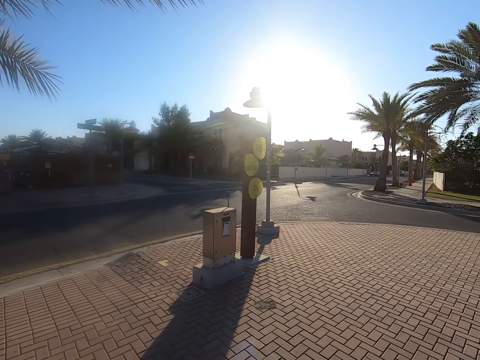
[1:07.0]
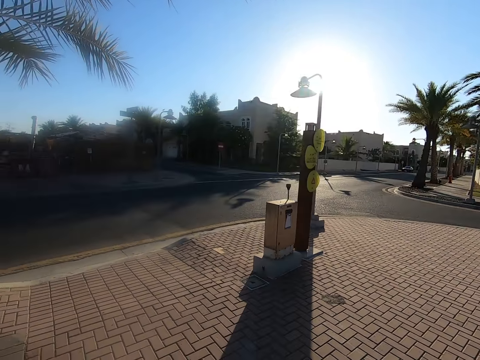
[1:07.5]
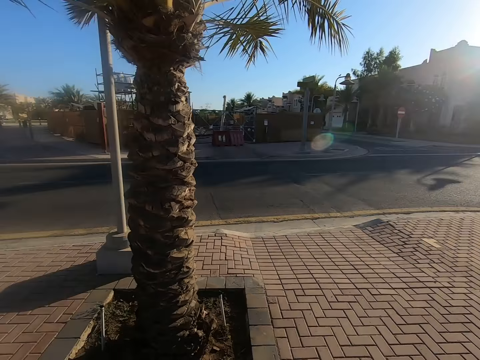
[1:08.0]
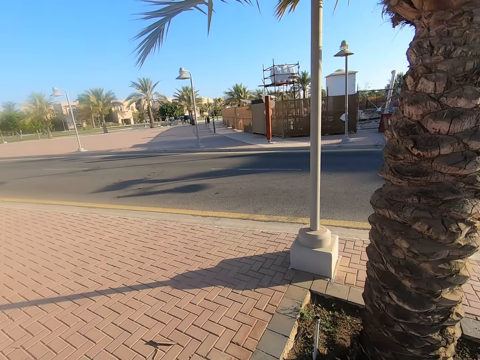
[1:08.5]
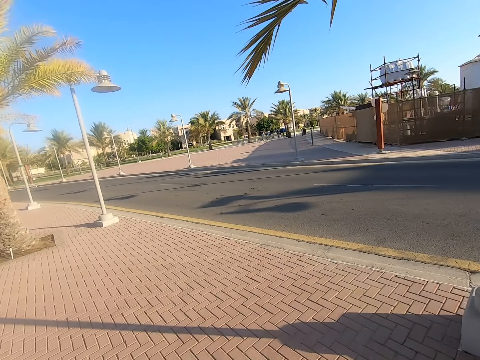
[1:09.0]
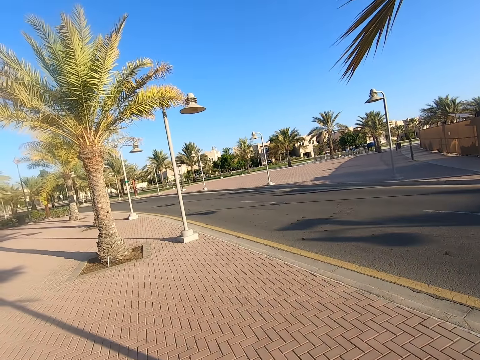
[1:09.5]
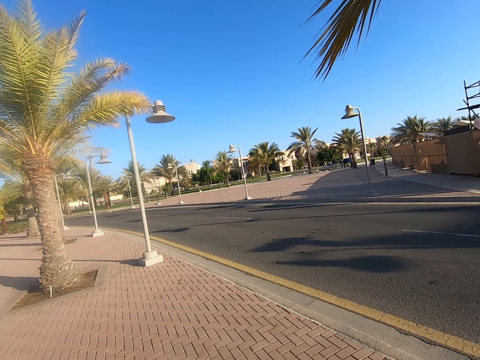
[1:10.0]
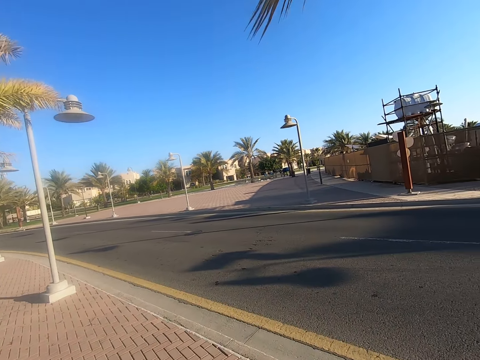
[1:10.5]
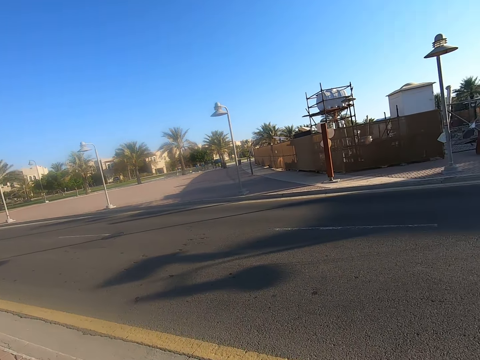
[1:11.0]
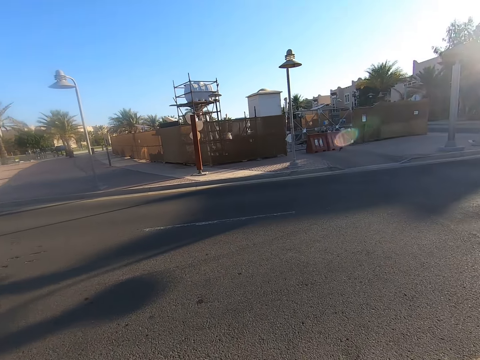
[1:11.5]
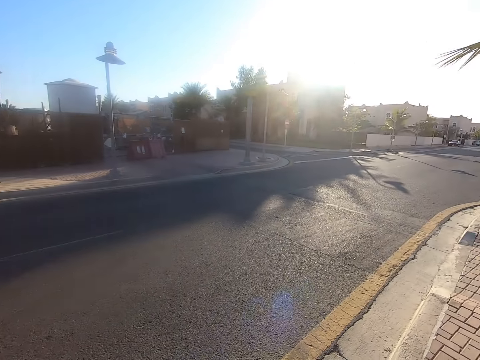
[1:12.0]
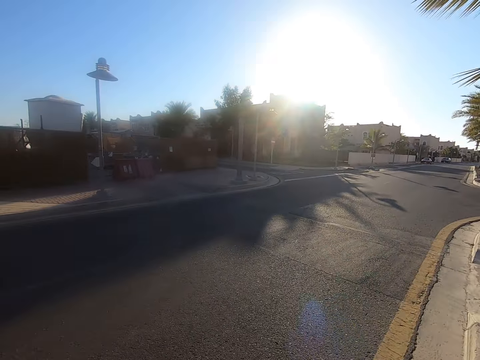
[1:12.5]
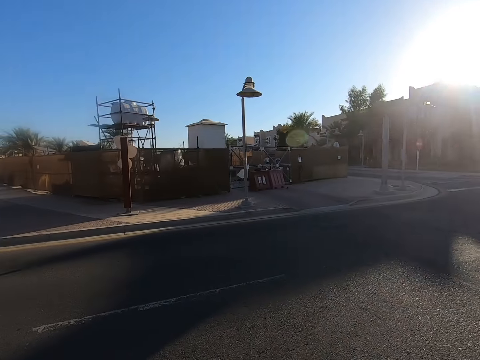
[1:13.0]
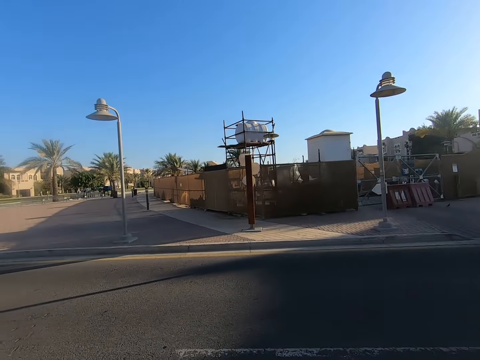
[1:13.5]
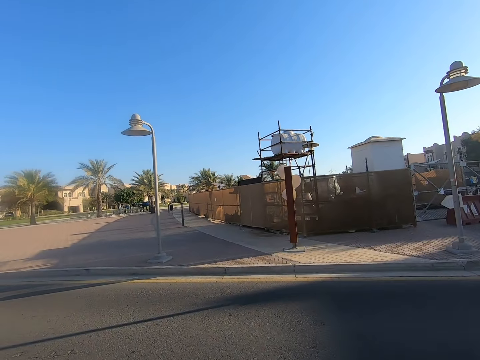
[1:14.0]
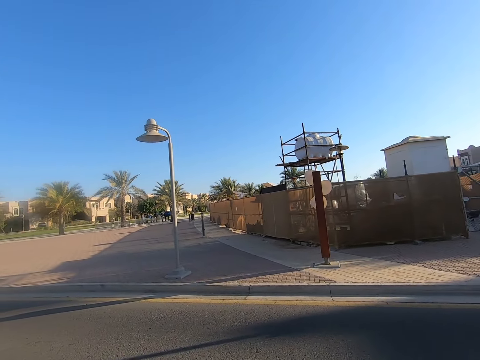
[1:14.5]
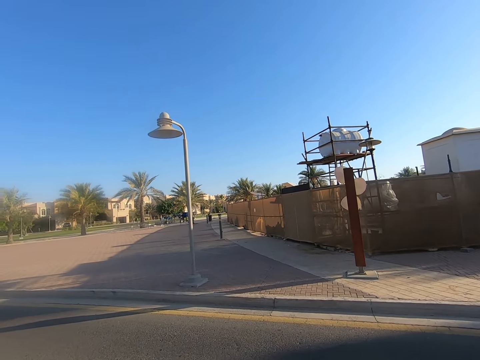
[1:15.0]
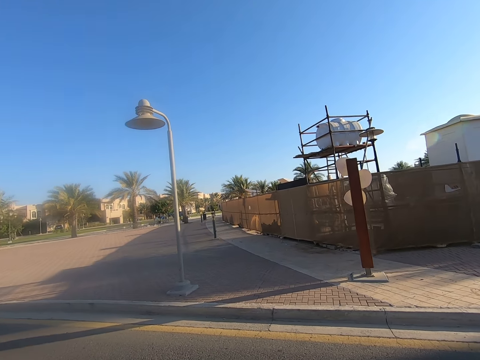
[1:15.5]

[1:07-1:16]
The camera wearer turns around the road. They walk on the tarmac road. They look at both sides of the road. They cross the road towards the sidewalk.

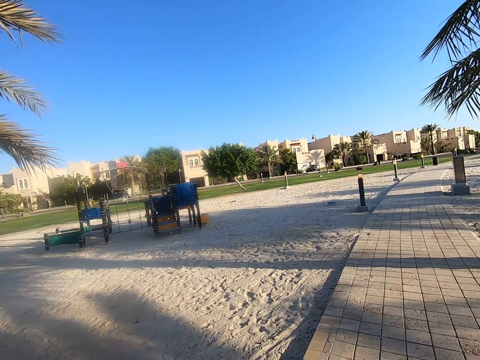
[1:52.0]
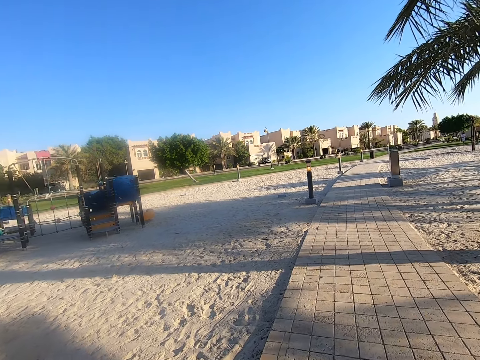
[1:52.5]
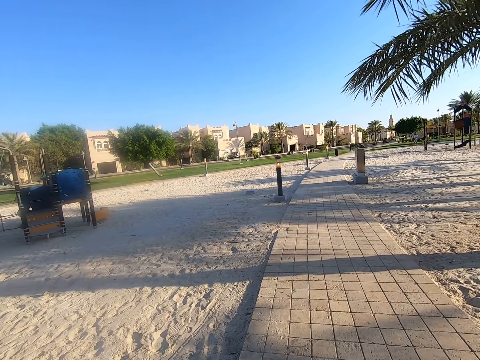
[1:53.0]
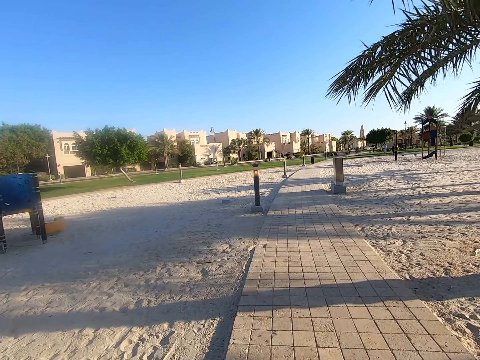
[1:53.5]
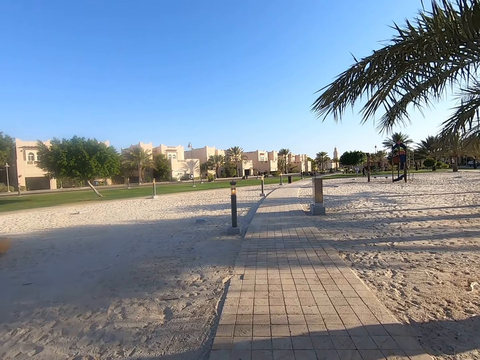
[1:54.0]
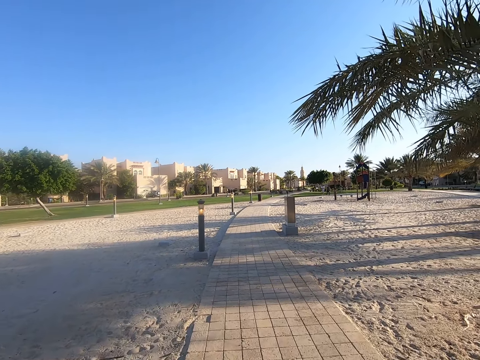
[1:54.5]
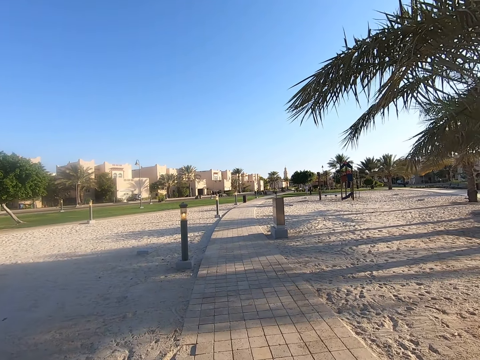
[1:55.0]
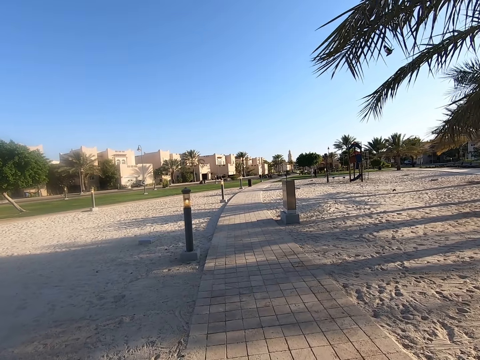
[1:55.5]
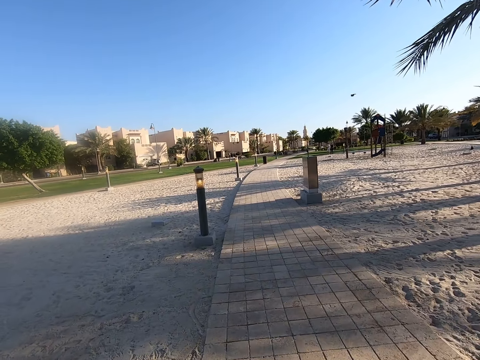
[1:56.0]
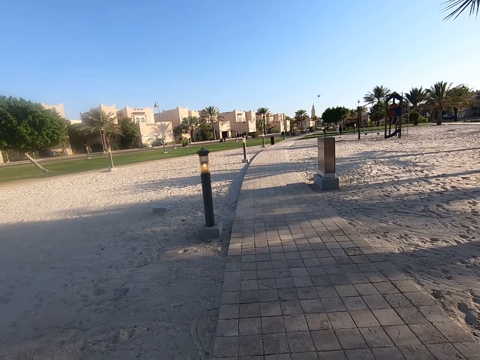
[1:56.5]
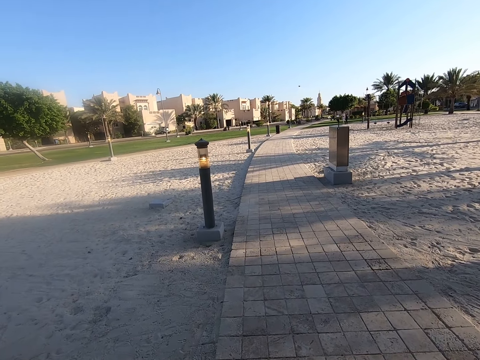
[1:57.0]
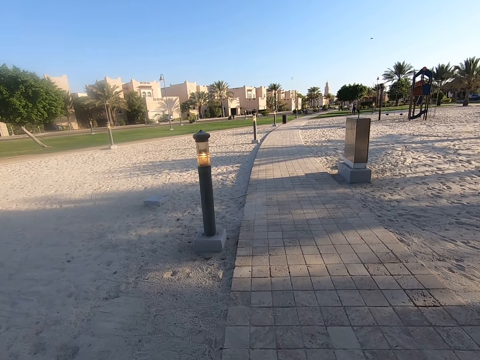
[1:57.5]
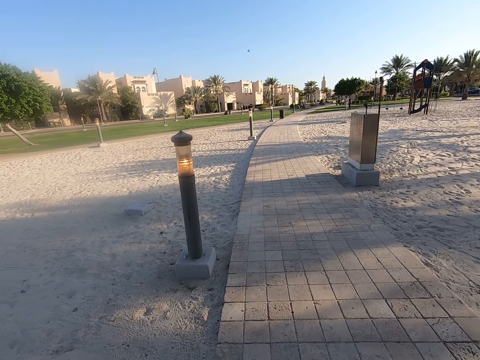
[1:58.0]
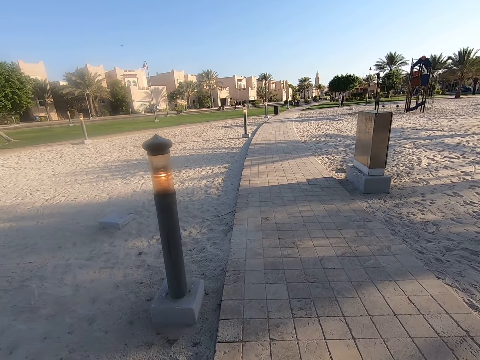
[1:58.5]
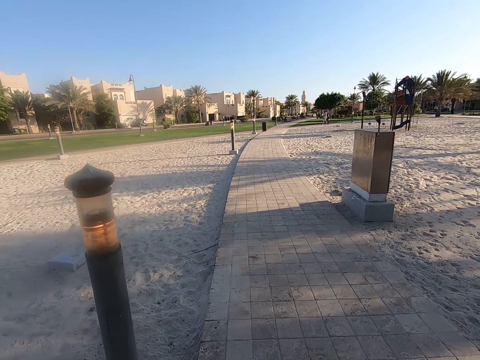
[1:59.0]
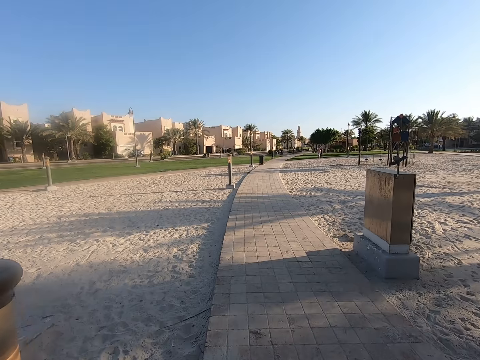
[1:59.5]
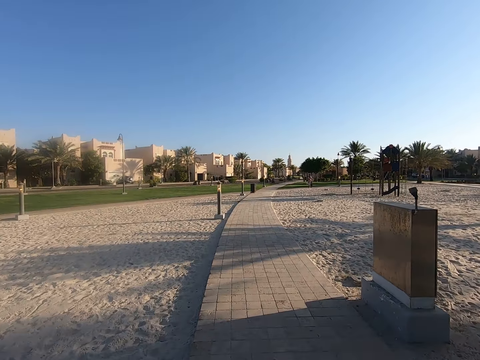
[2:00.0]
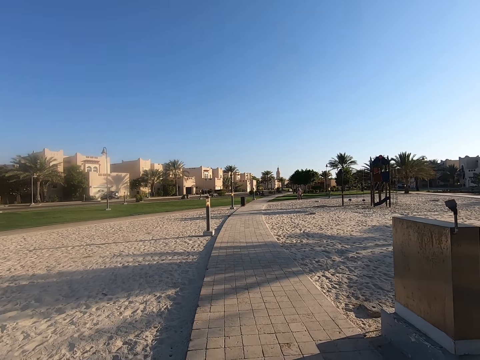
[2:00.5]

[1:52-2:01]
The camera wearer turns around the sidewalk. They walk along the sidewalk.

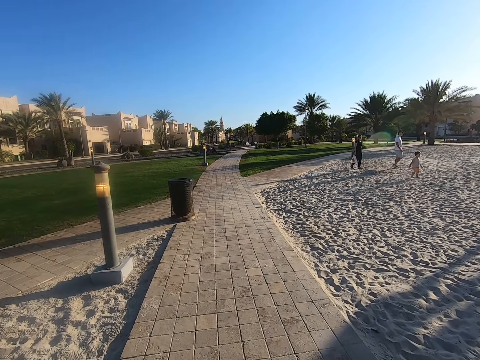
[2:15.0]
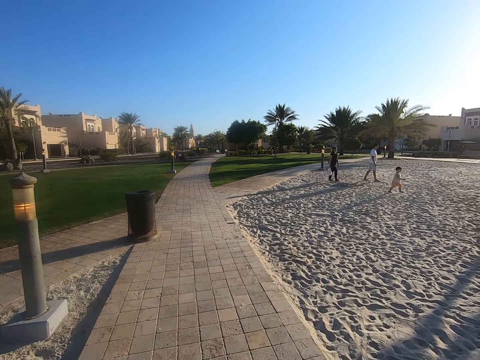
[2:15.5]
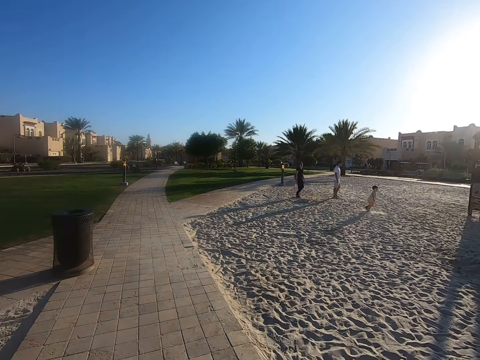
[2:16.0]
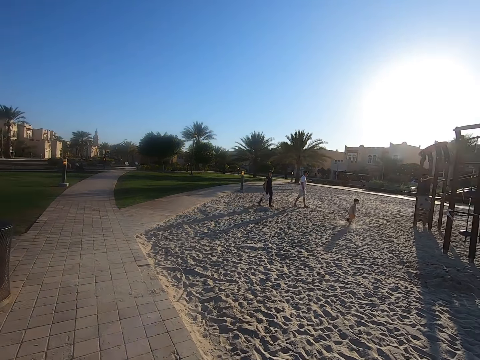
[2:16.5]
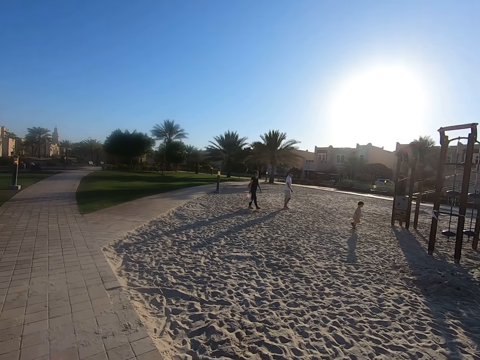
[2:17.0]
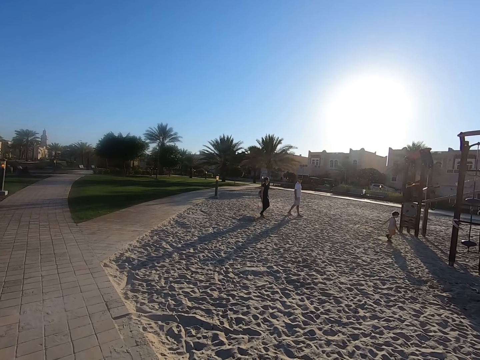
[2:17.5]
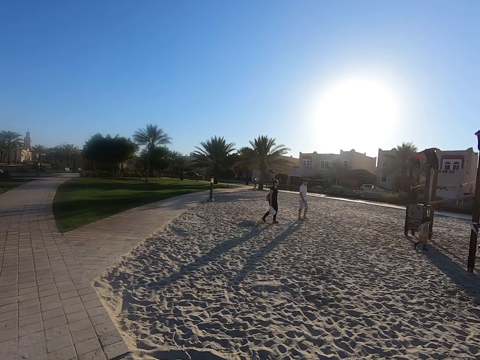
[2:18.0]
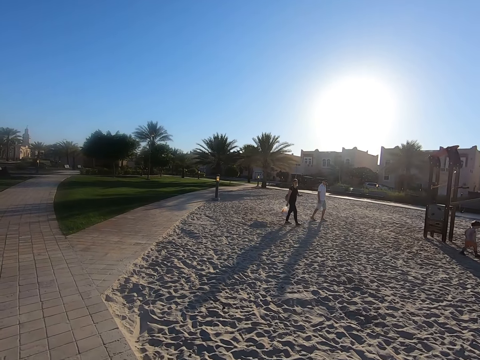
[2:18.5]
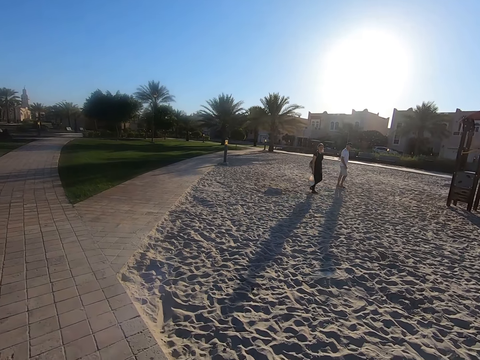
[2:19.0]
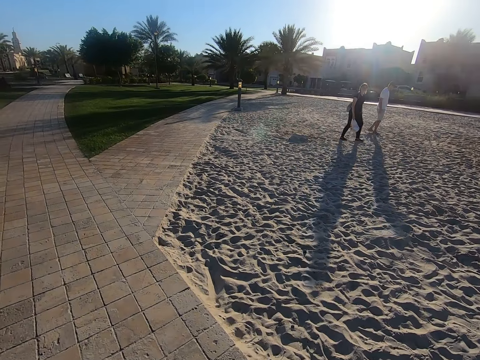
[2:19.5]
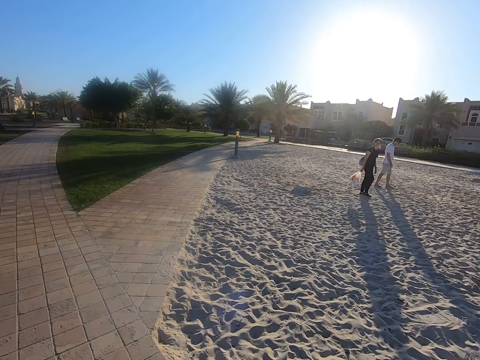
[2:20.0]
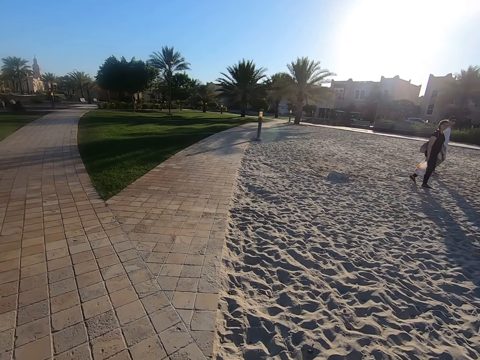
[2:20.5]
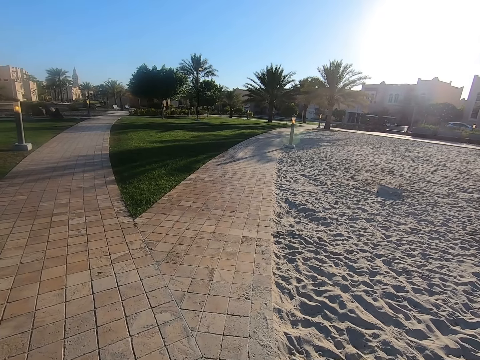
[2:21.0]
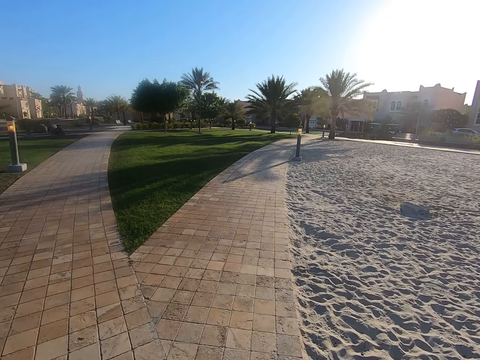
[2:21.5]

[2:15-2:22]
The camera wearer moves his hand.

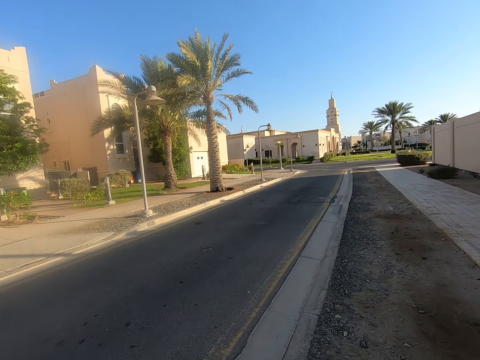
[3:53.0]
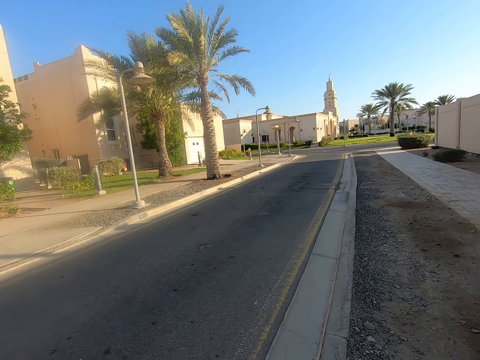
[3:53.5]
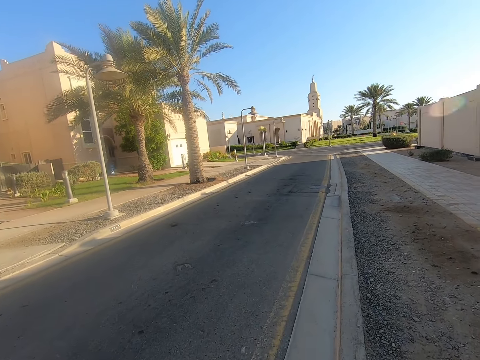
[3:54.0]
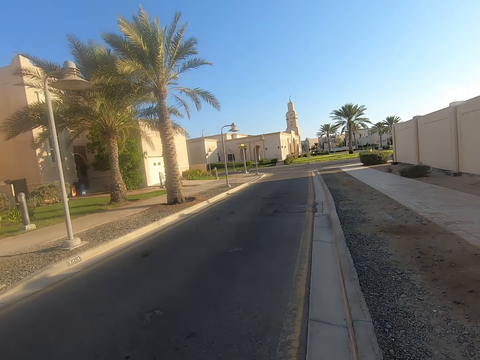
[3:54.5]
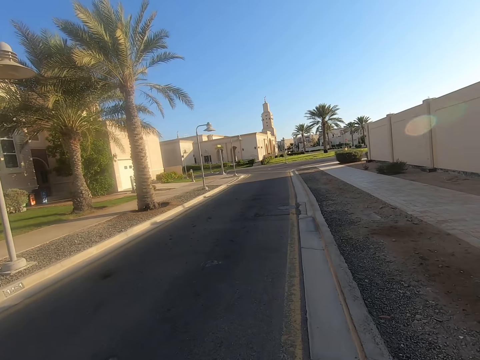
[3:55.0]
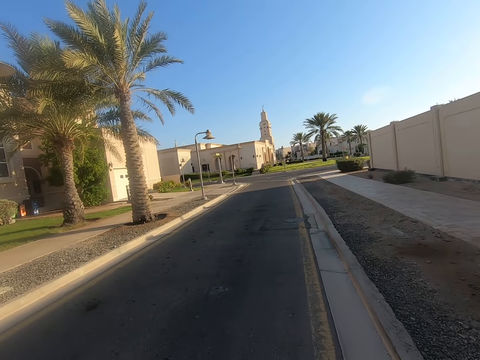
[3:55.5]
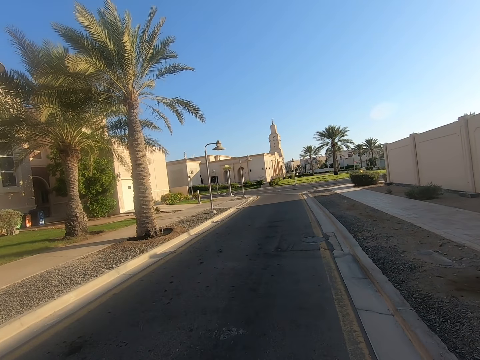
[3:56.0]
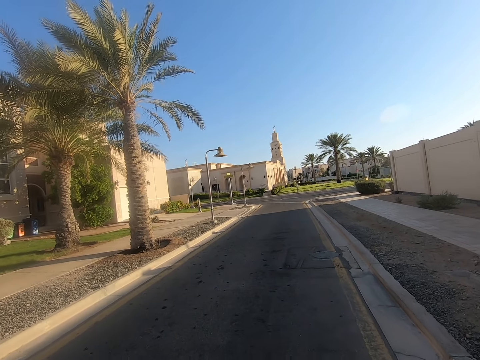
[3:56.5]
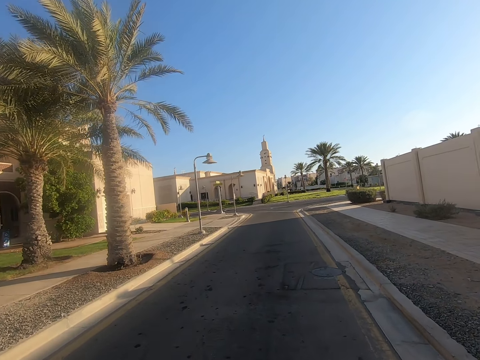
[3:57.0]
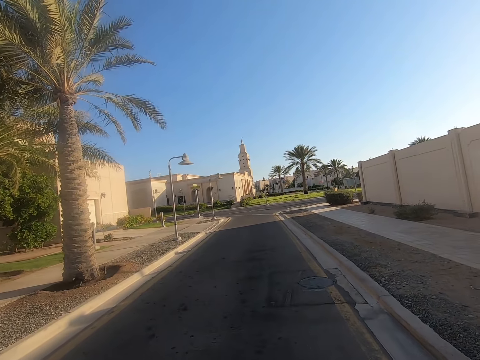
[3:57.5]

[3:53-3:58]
The camera wearer crosses the road towards the sidewalk. They walk on the tarmac road.
